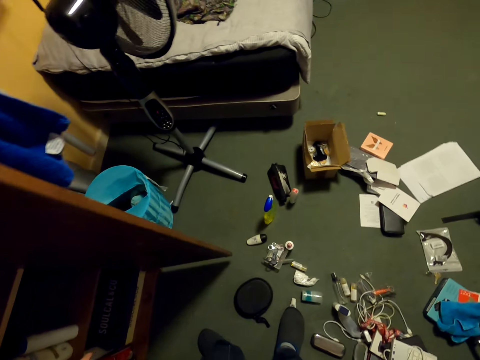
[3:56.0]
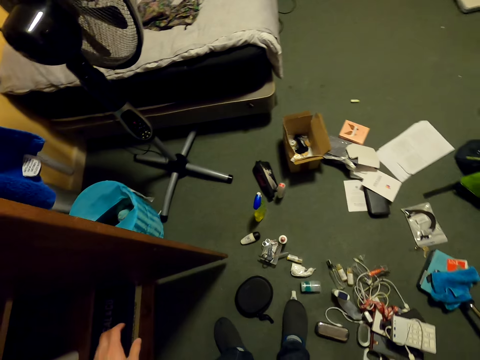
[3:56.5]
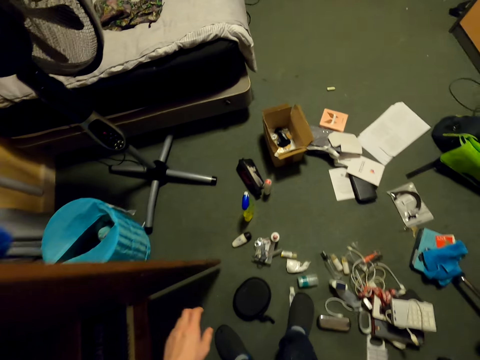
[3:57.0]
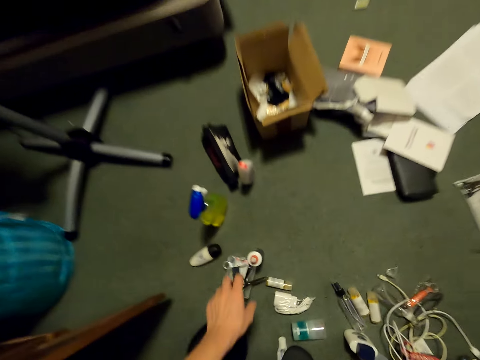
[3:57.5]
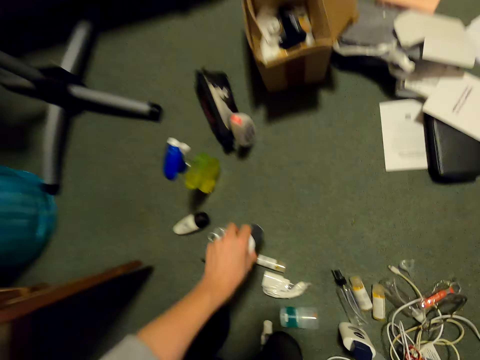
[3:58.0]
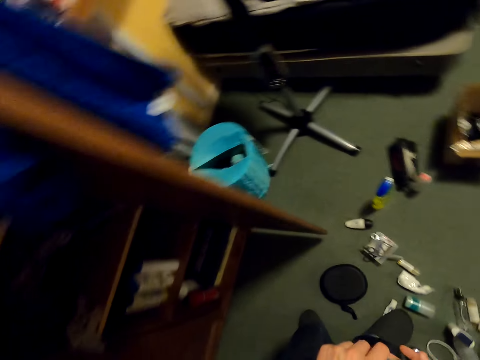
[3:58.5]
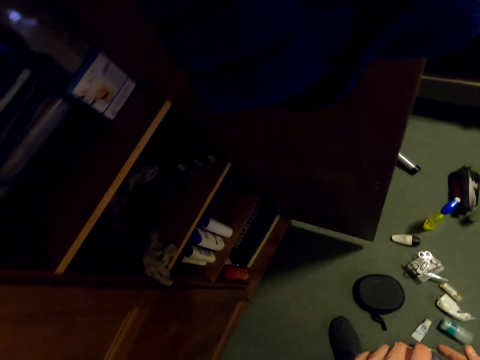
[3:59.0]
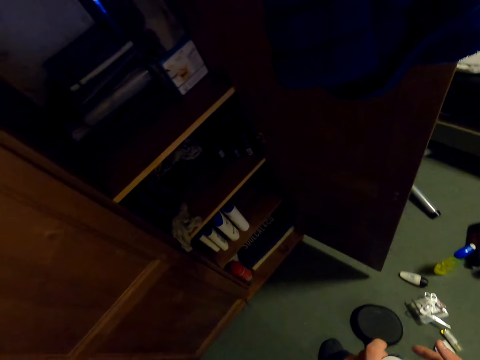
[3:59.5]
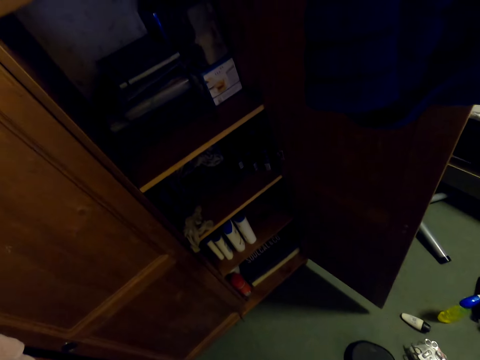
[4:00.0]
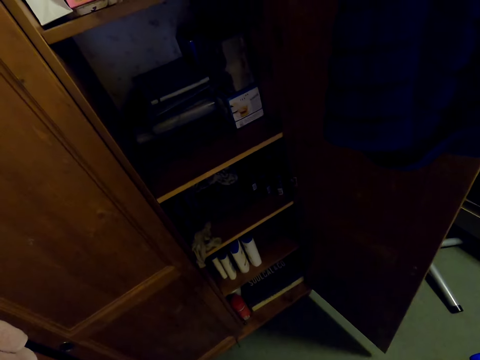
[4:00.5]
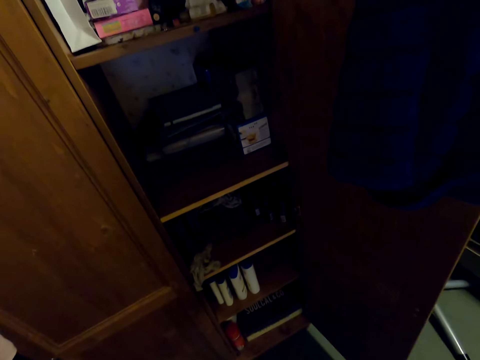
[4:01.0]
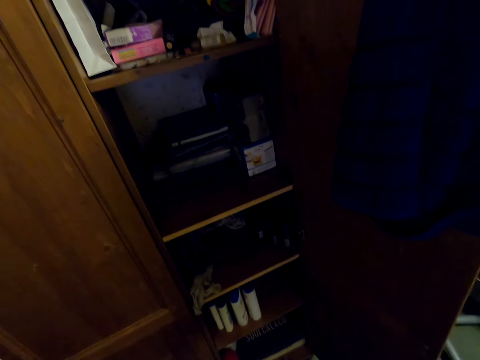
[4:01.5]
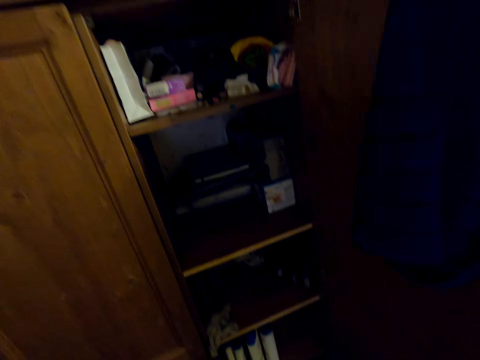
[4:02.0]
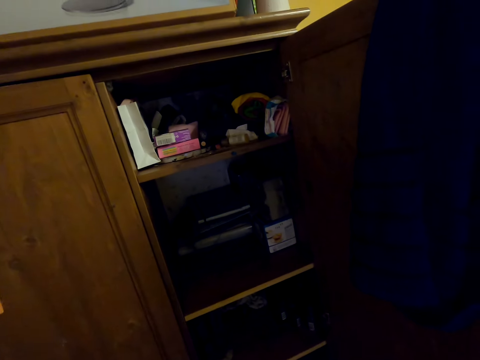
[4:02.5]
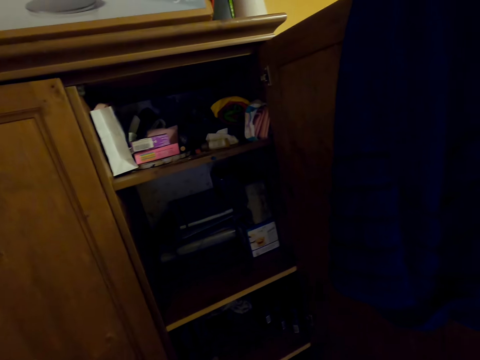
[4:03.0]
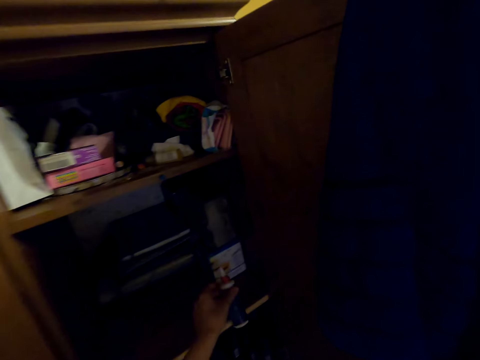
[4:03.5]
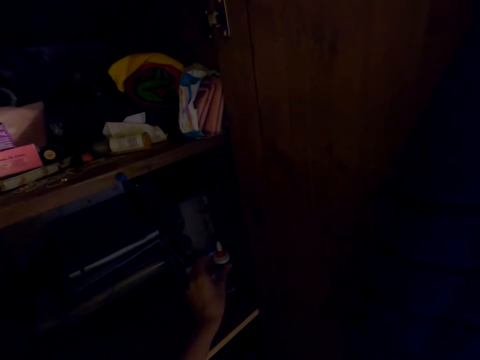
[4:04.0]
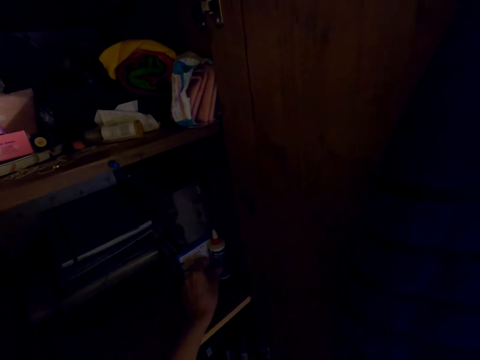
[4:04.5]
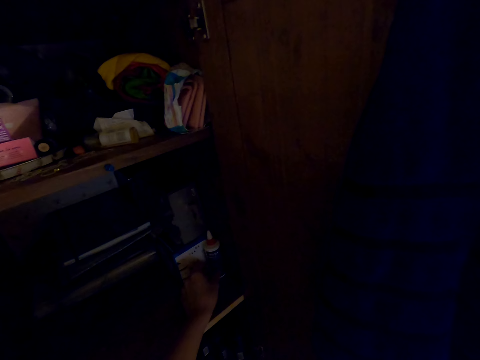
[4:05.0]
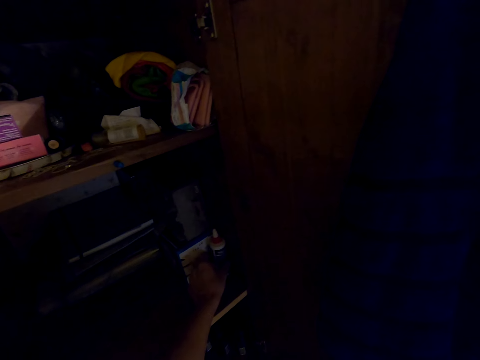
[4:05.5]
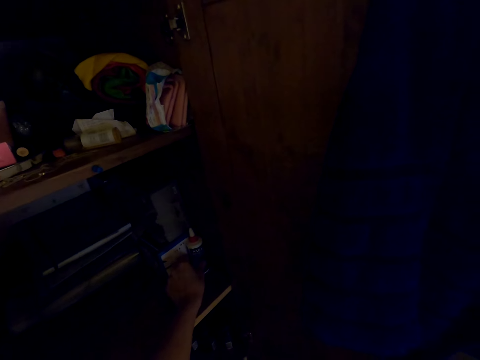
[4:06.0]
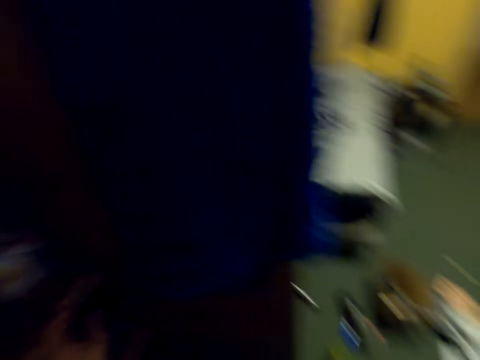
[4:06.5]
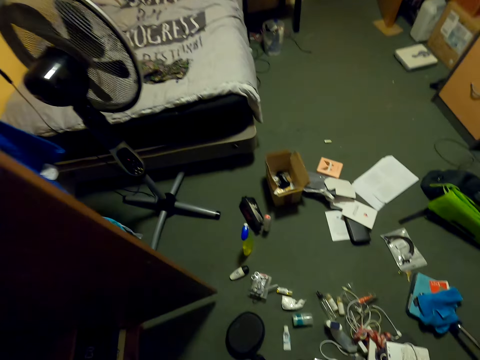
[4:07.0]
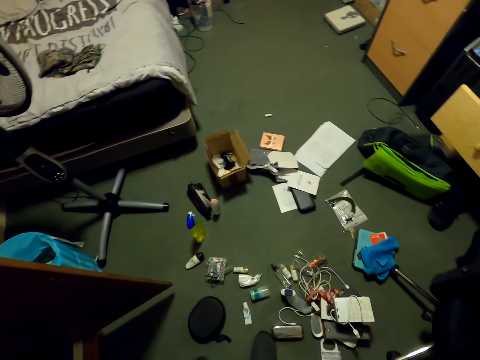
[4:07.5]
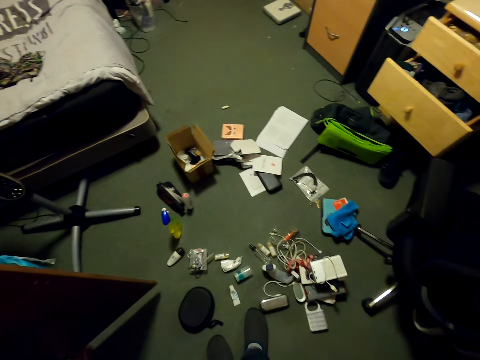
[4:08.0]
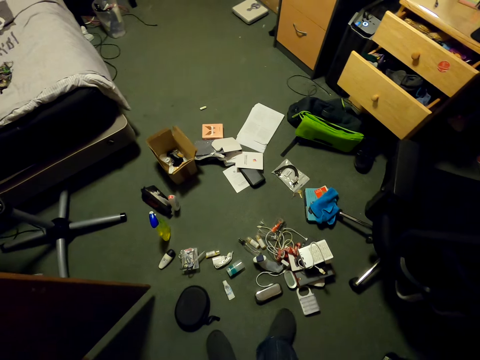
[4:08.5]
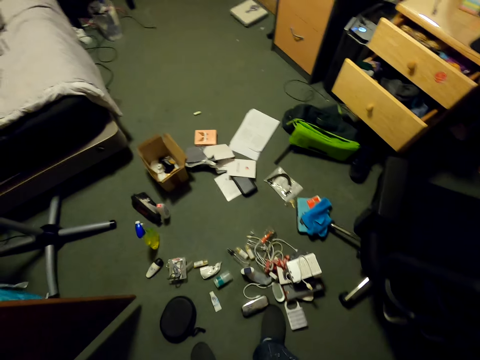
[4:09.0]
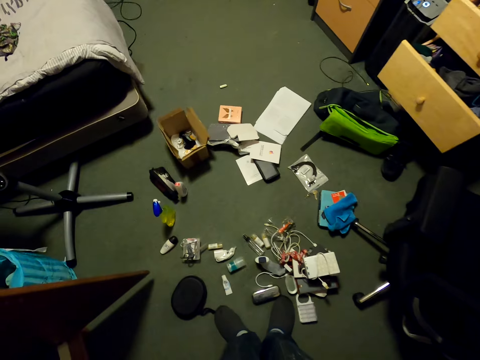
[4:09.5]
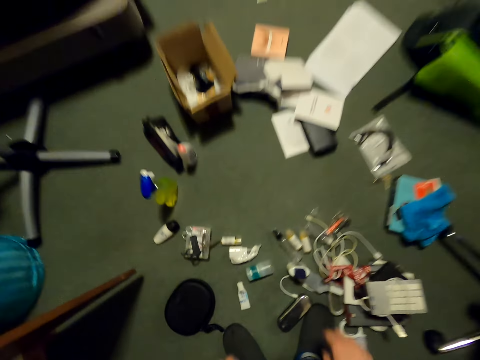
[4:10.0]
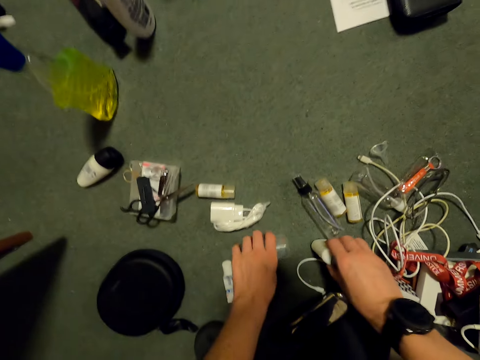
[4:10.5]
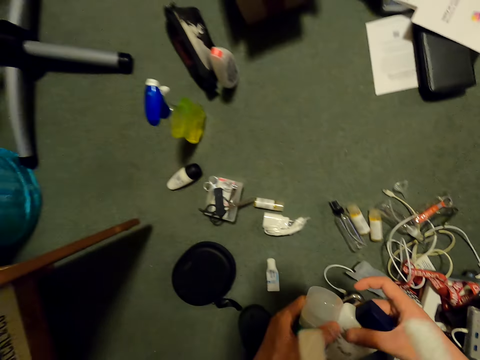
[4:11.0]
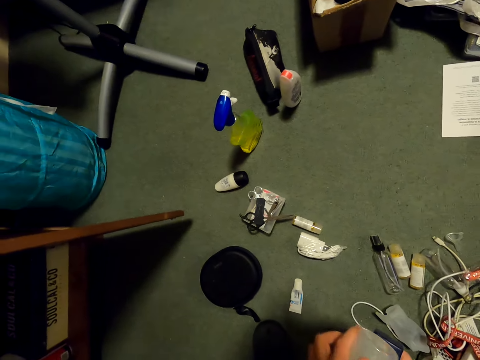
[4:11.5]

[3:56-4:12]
The camera wearer picks a bottle from the floor. They place the bottle in the cupboard. They pick bottles from the floor.

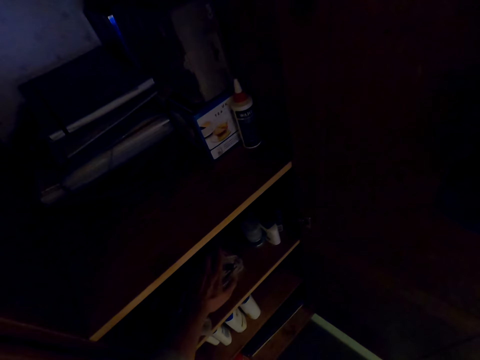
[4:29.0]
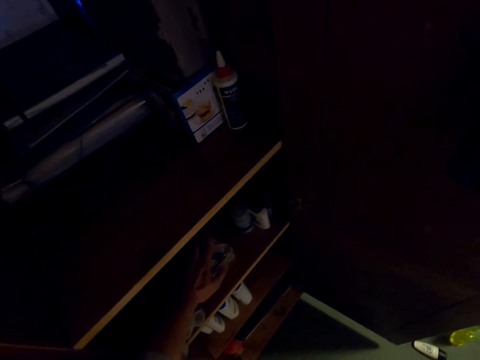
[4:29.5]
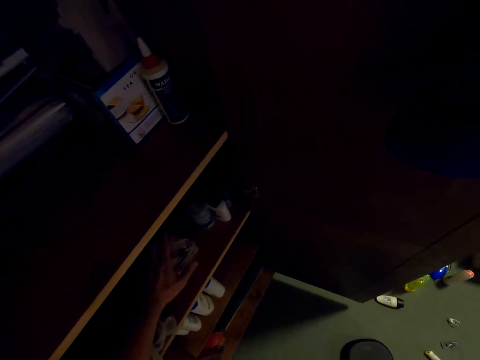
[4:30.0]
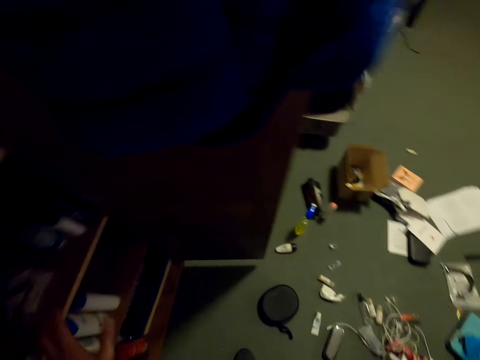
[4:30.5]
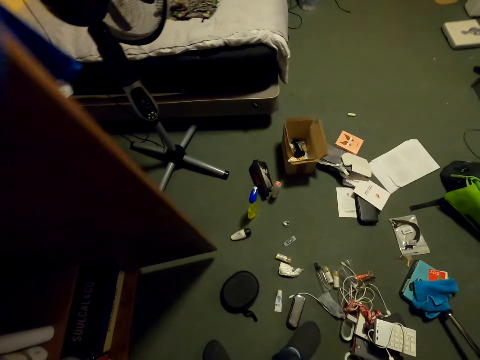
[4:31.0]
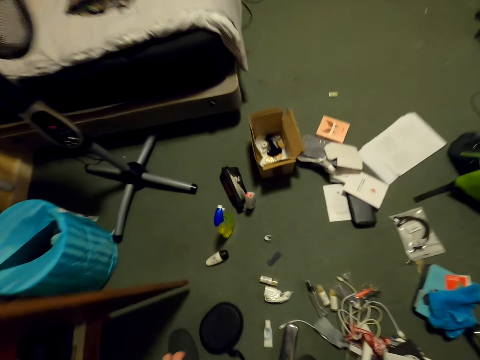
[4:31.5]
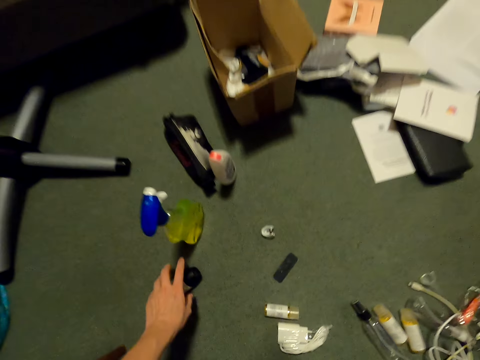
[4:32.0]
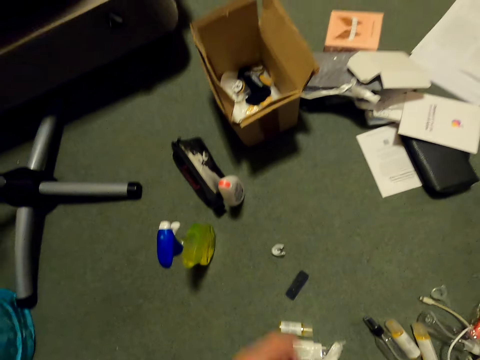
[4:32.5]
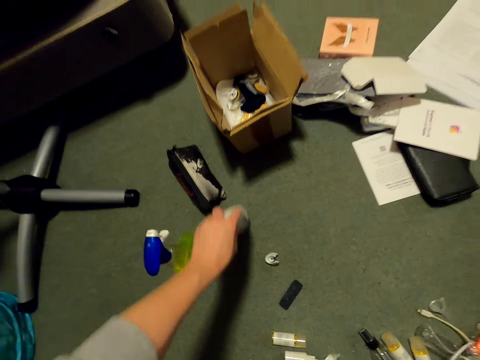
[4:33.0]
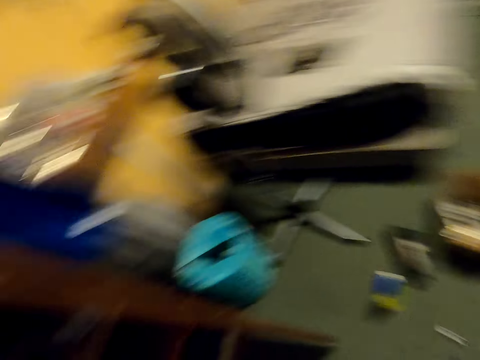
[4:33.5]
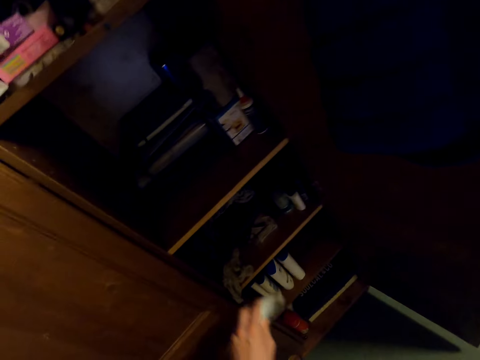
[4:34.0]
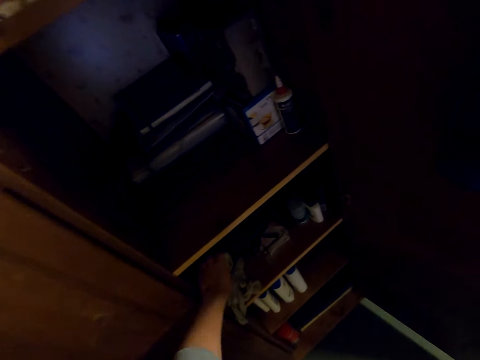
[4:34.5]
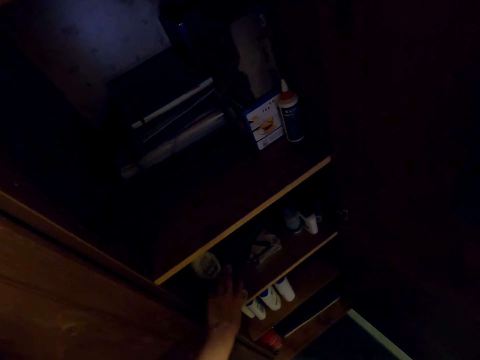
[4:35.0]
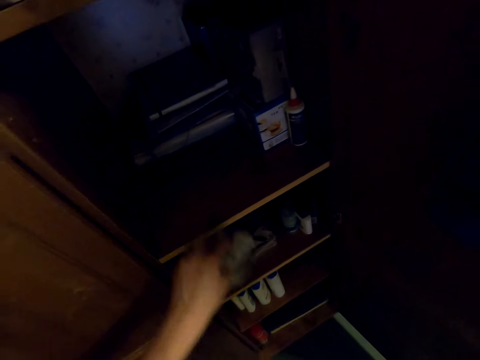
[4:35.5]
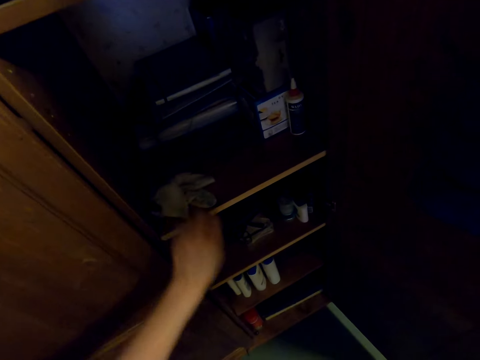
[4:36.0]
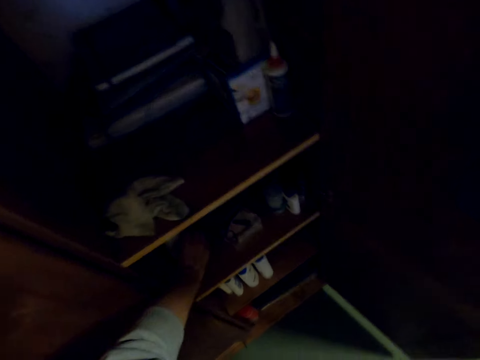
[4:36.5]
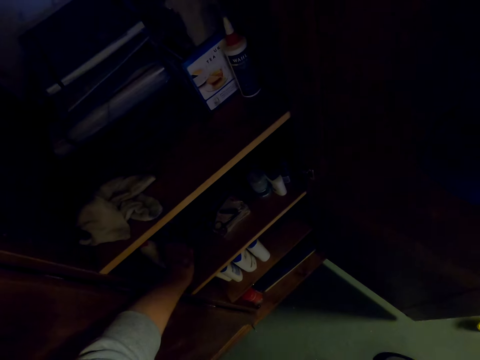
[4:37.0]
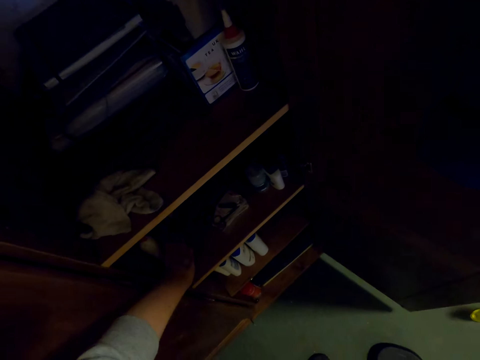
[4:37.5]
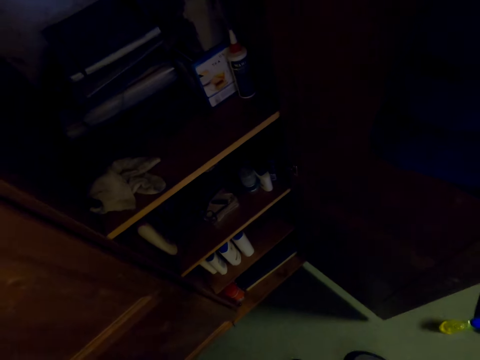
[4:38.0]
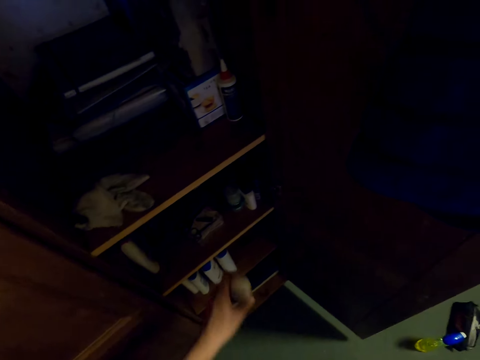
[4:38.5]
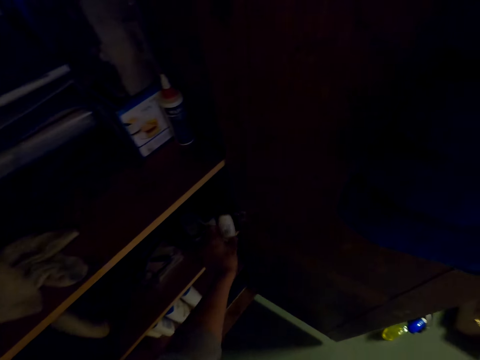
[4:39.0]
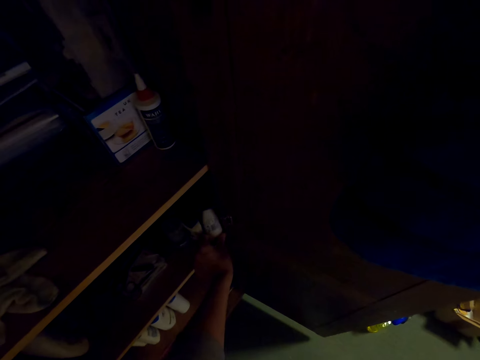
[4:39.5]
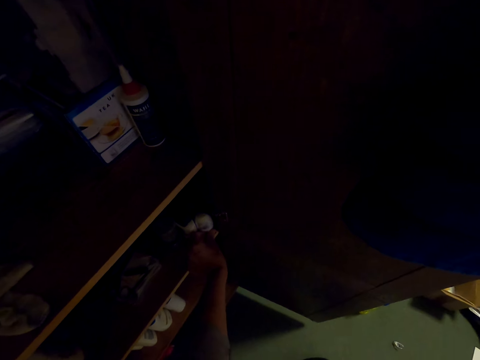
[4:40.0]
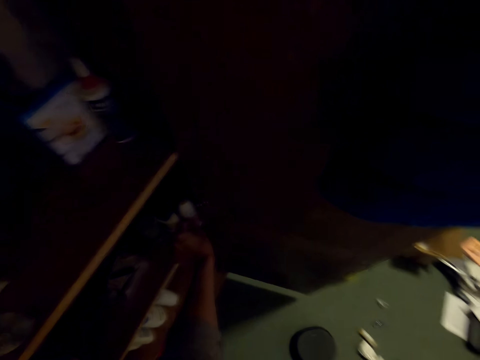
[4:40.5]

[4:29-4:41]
The camera wearer puts the box in the cupboard. They pick a bottle from the floor. They pick a bottle from the floor again. They put the bottle in the cupboard.
